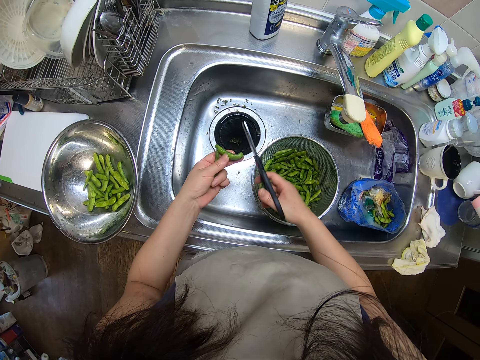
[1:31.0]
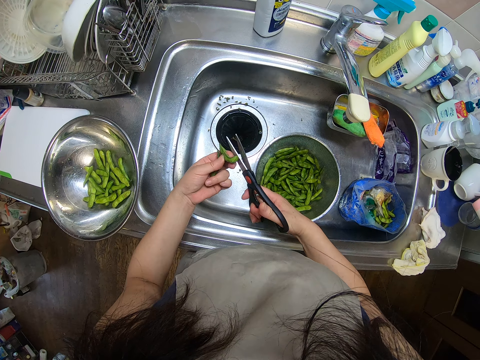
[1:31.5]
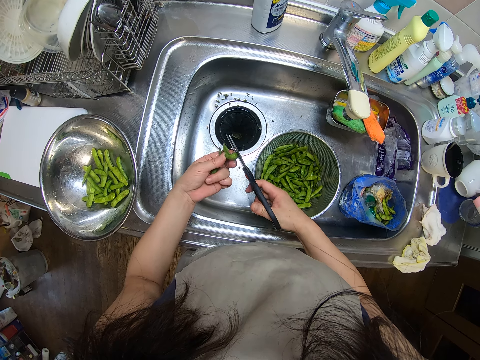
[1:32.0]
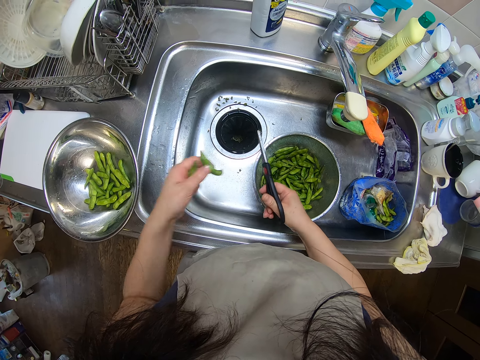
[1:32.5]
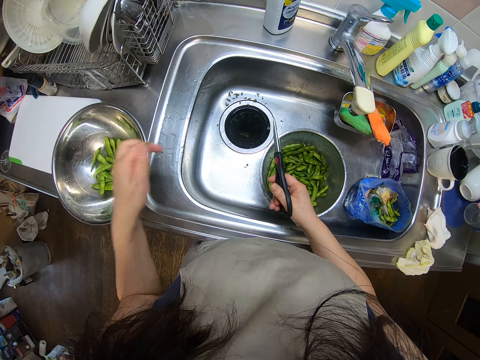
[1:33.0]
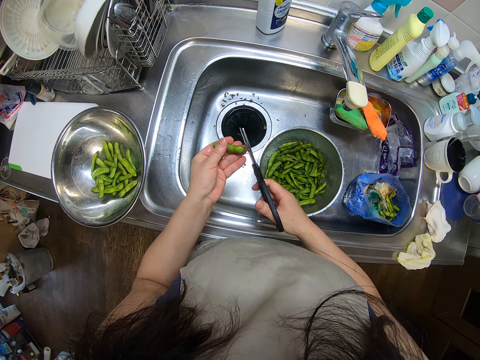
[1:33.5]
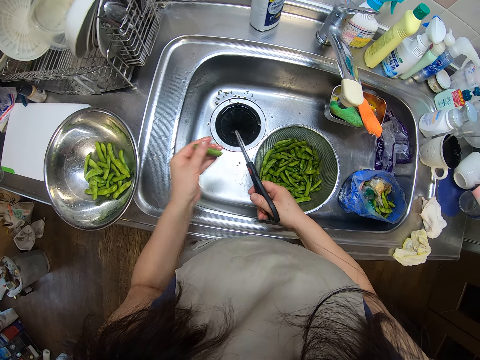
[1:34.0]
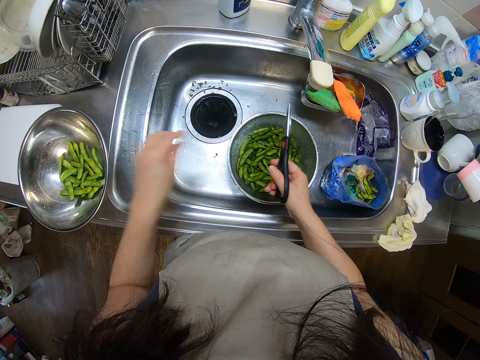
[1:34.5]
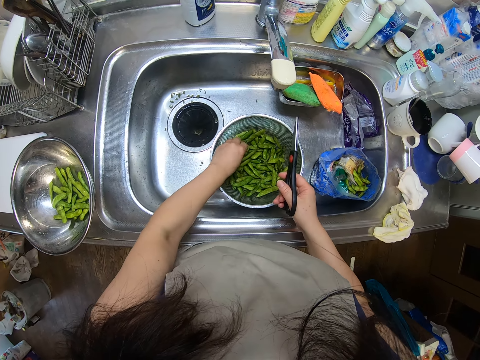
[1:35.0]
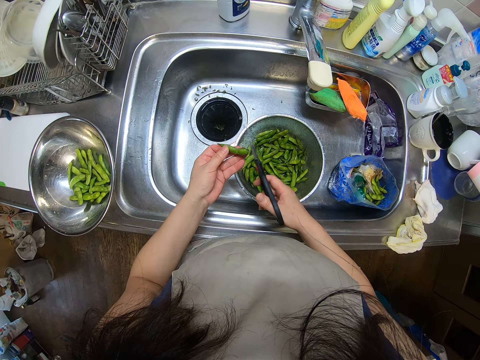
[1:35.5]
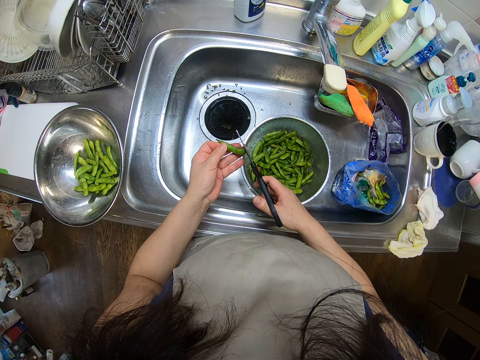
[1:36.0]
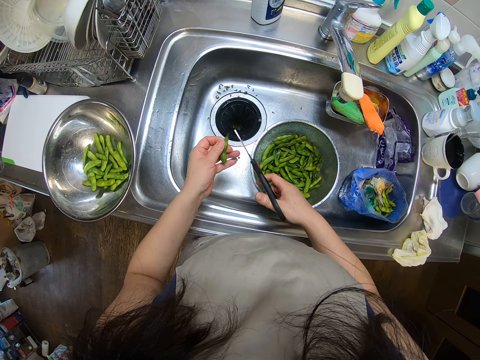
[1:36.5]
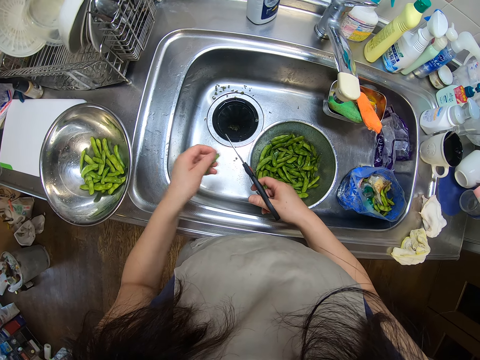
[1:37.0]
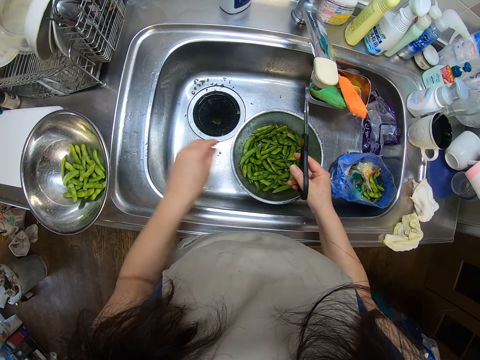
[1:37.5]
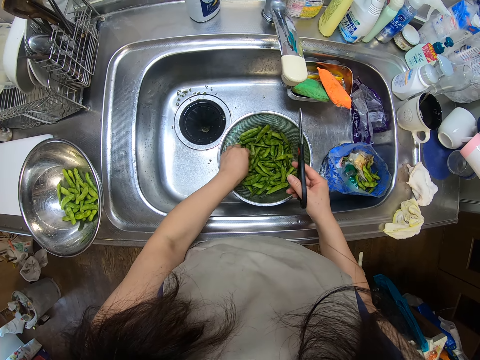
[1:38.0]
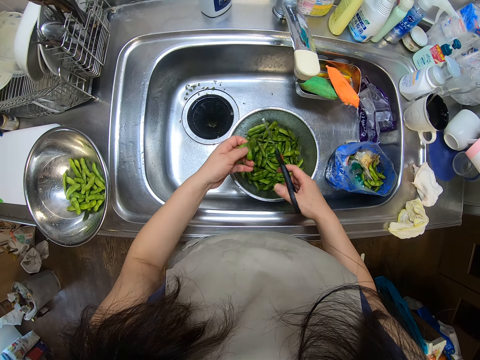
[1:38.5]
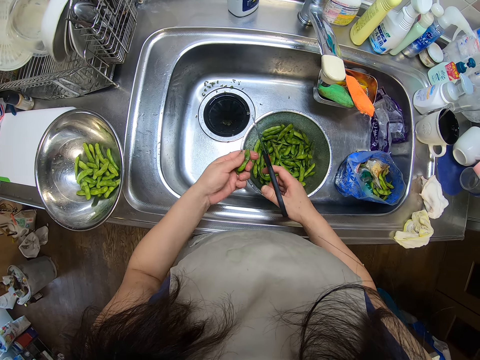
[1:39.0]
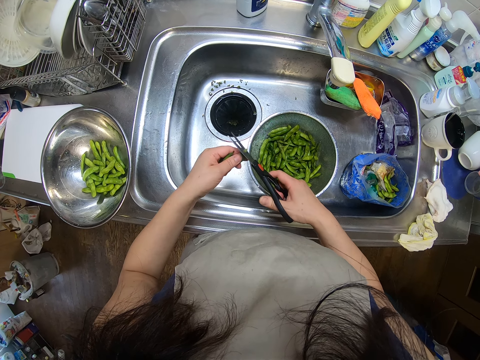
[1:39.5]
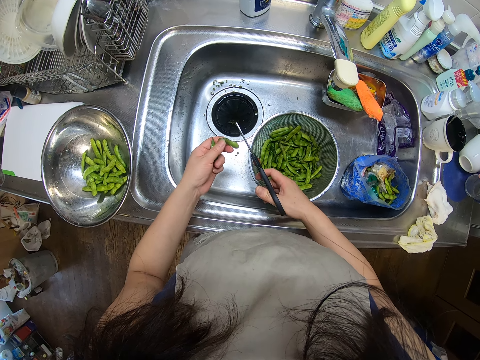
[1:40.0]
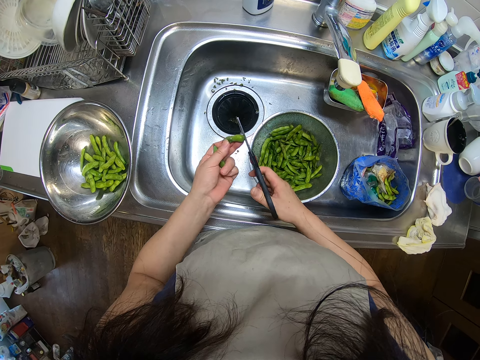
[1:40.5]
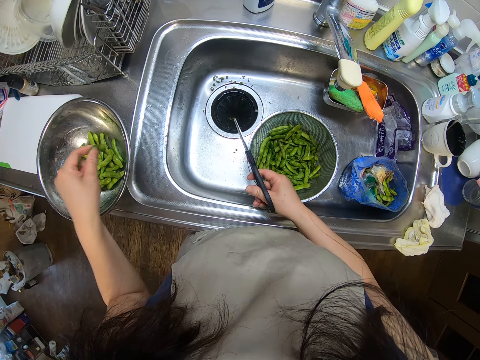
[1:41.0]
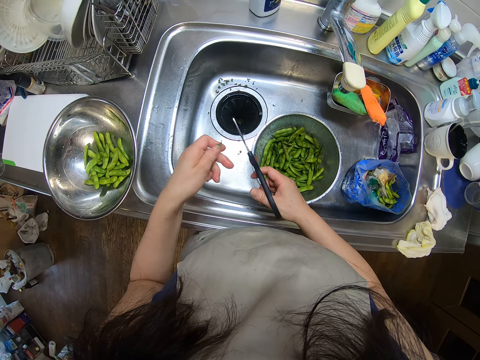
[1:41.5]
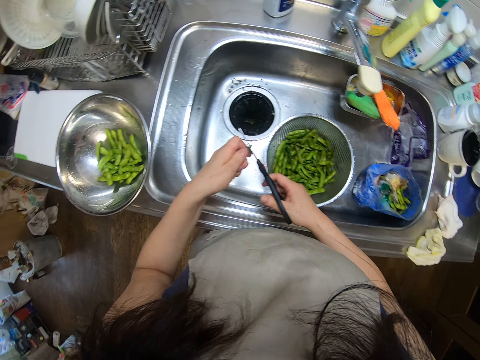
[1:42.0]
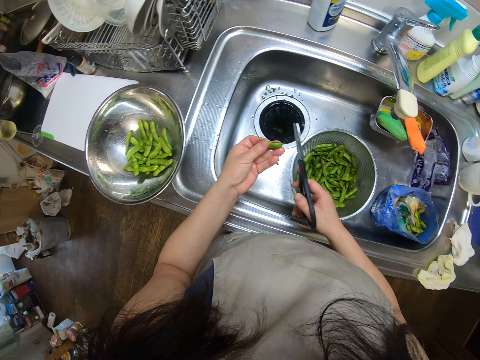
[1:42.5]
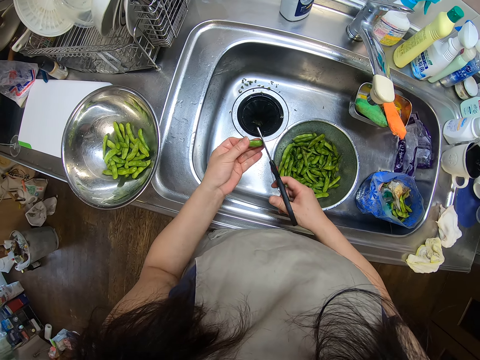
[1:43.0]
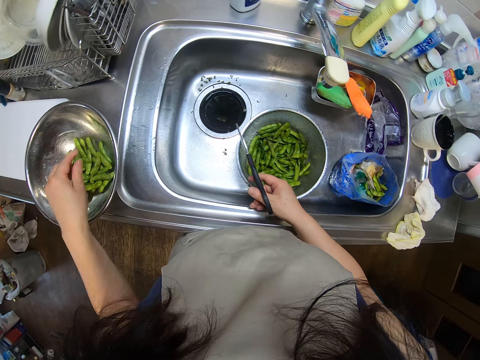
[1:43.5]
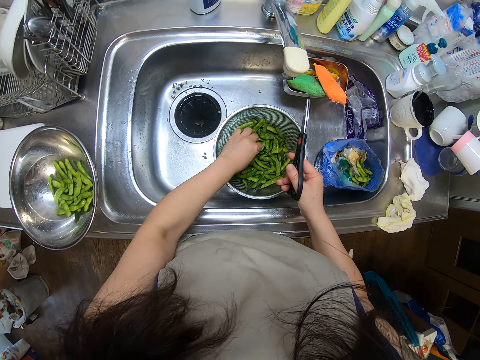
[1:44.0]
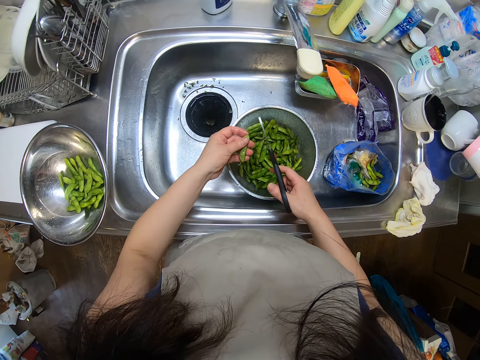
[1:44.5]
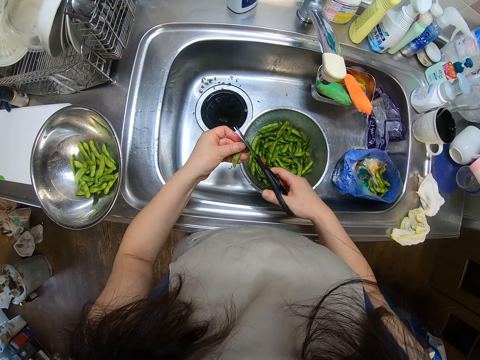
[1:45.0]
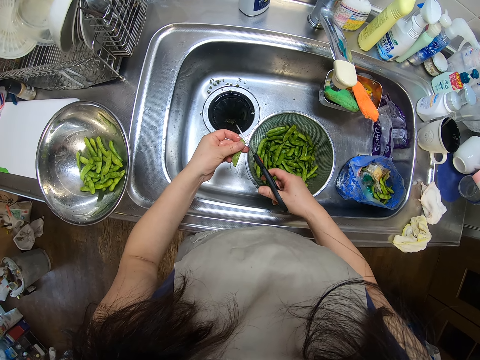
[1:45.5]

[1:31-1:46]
The camera wearer drops the bean in the bowl on the kitchen sink with her left hand. She cuts the edge of the green beans with the scissors in her right hand. She drops the bean in the bowl on the kitchen sink with her left hand. She picks a green bean from the sieve in the kitchen sink with her left hand. She cuts the edges of the green beans with the scissors in her right hand. She drops the bean in the bowl on the kitchen sink with her left hand. She picks a green bean from the sieve in the kitchen sink with her left hand. She cuts the edges of the green beans with the scissors in her right hand. She drops the bean in the bowl on the kitchen sink with her left hand. She cuts the edges of the green beans with the scissors in her right hand. She drops the bean in the bowl on the kitchen sink with her left hand. She picks a green bean from the sieve in the kitchen sink with her left hand. She cuts the edges of the green beans with the scissors in her right hand.

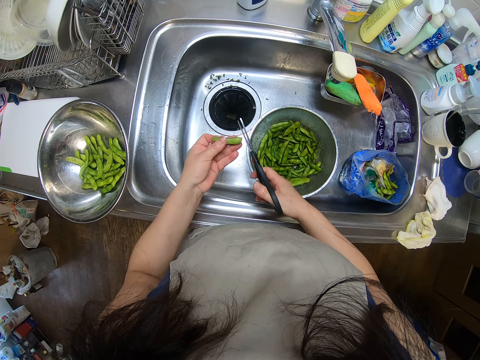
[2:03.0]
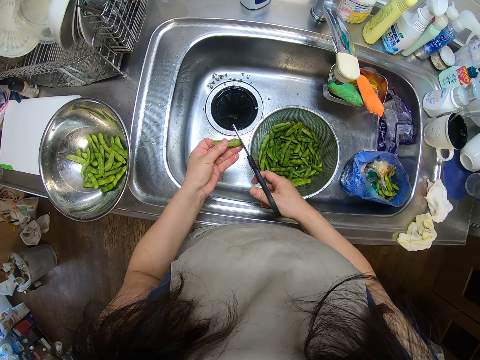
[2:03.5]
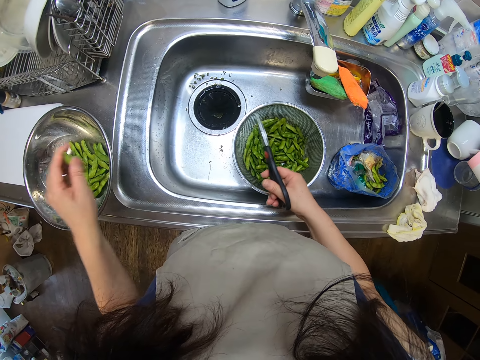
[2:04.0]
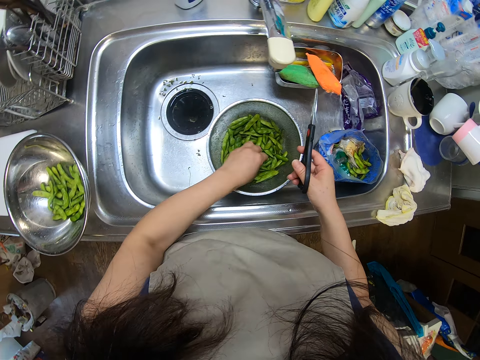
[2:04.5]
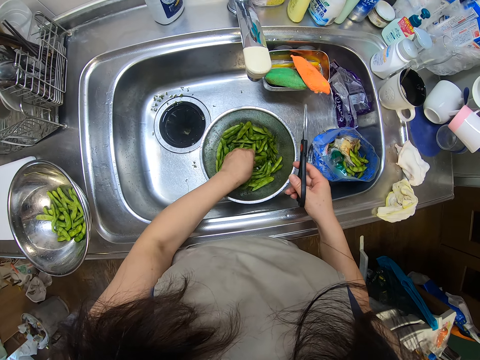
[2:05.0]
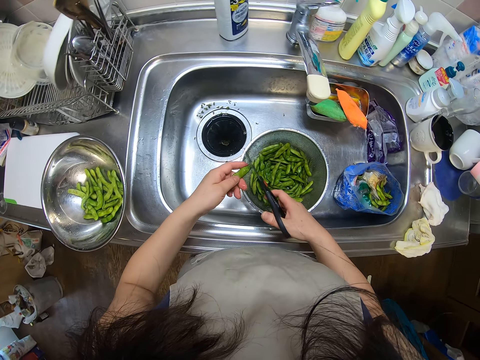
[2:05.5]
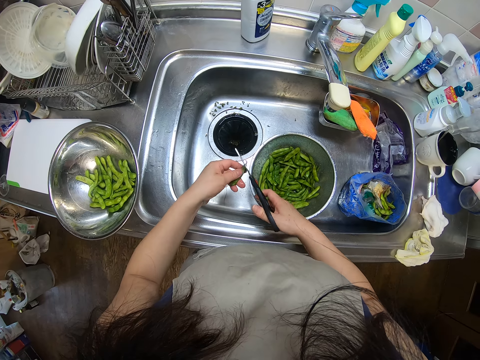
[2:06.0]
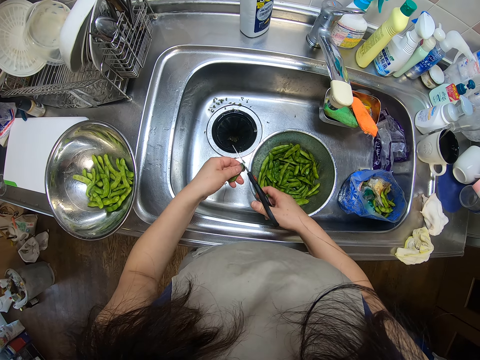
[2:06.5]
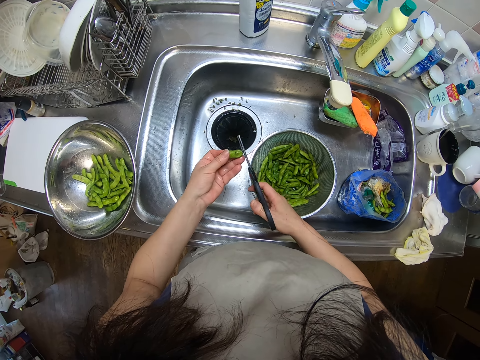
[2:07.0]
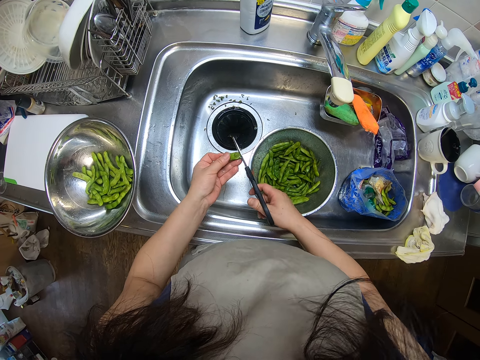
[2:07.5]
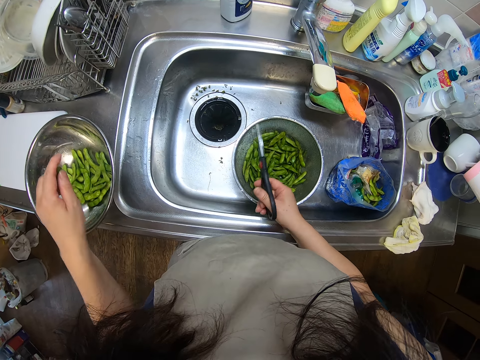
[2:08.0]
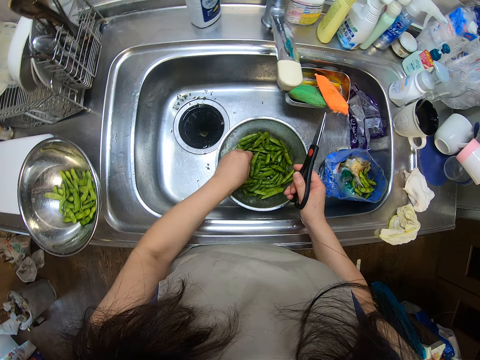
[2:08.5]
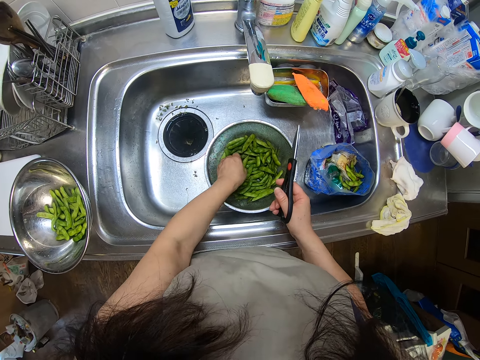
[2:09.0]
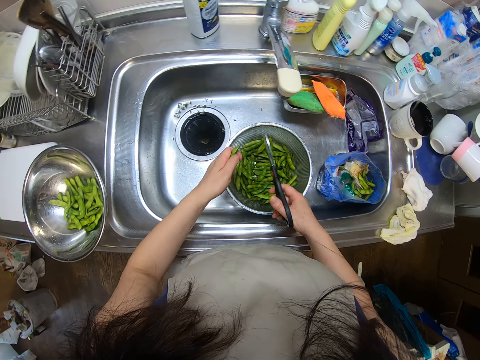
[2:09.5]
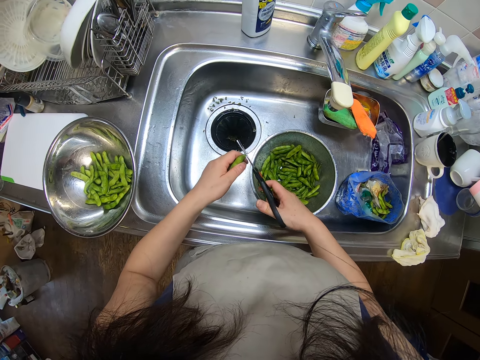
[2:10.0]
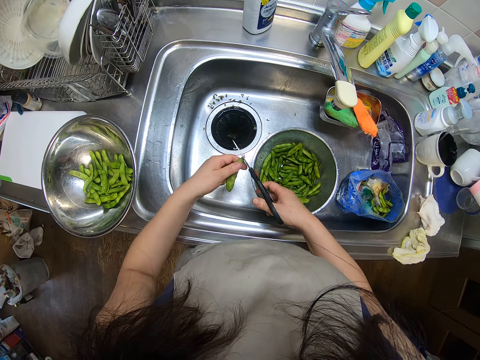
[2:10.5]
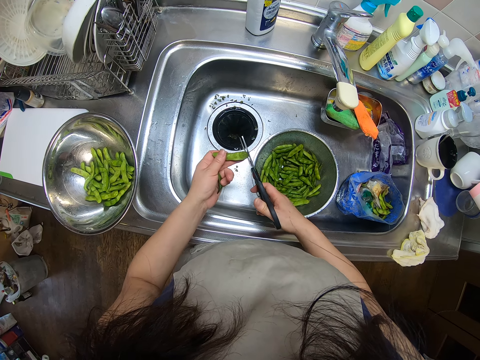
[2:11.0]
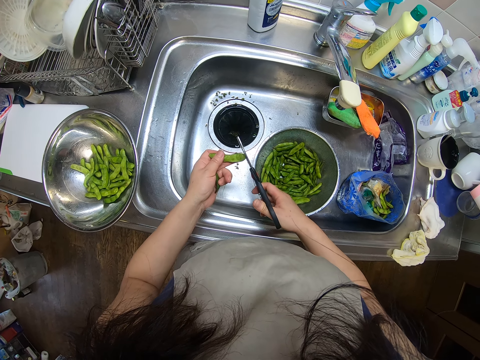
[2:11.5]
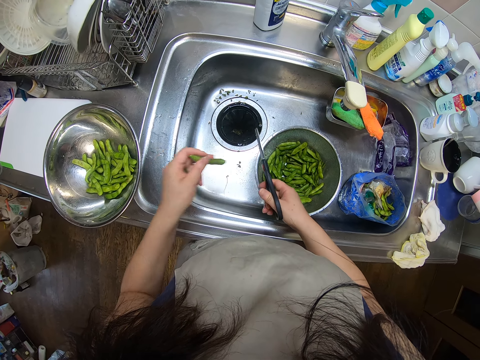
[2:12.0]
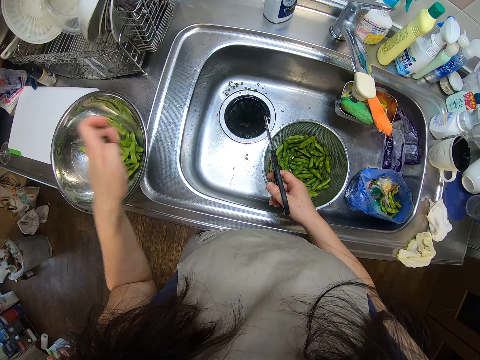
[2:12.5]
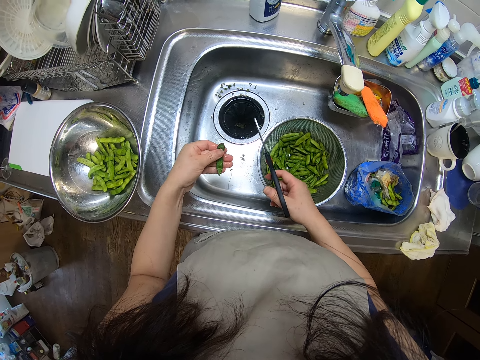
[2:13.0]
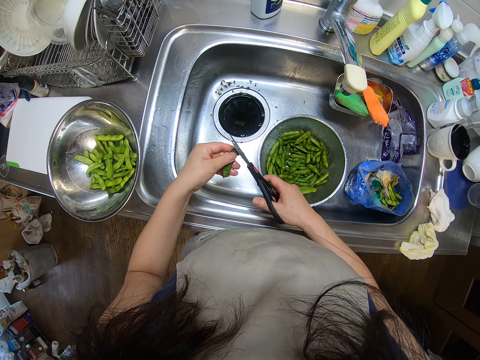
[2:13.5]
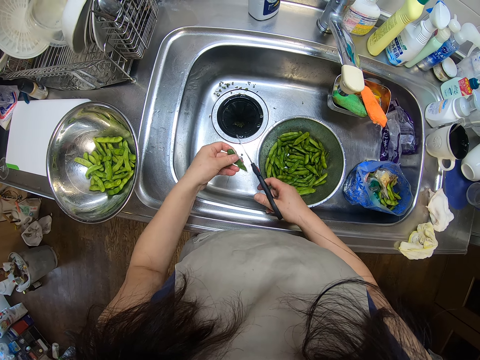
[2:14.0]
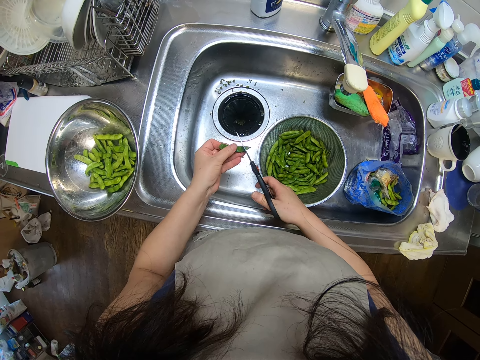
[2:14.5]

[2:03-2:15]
The camera wearer drops the bean in the bowl on the kitchen sink with her left hand. She picks a green bean from the sieve in the kitchen sink with her left hand. She cuts the edges of the green beans with the scissors in her right hand. She drops the bean in the bowl on the kitchen sink with her left hand. She picks a green bean from the sieve in the kitchen sink with her left hand. She cuts the edges of the green beans with the scissors in her right hand. She drops the bean in the bowl on the kitchen sink with her left hand. She cuts the edges of the green beans with the scissors in her right hand.
